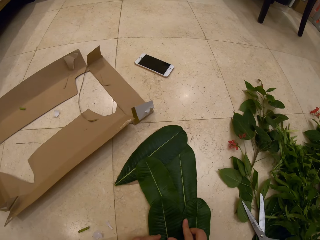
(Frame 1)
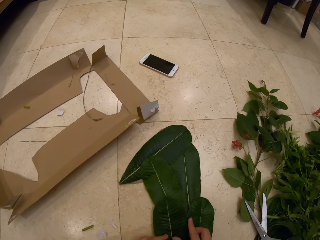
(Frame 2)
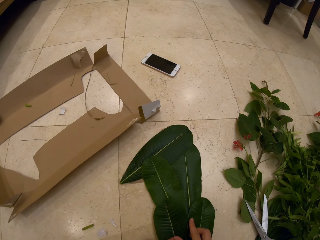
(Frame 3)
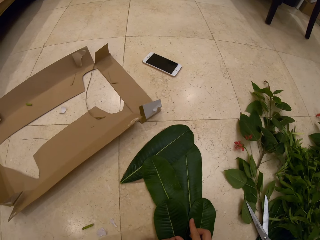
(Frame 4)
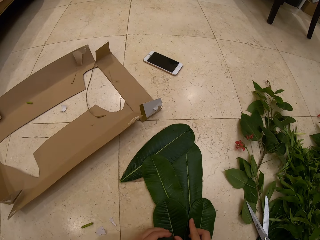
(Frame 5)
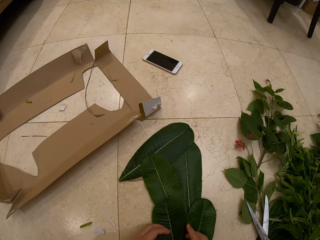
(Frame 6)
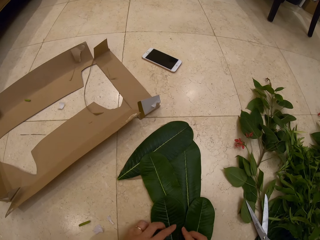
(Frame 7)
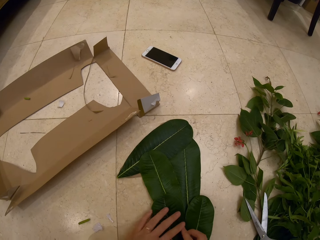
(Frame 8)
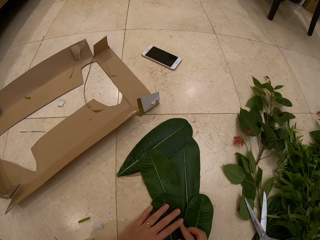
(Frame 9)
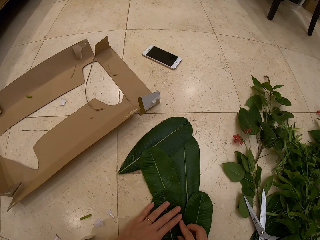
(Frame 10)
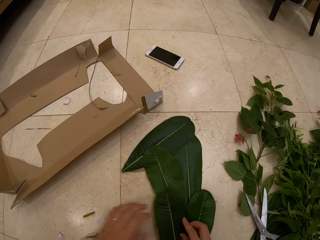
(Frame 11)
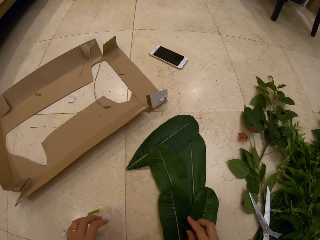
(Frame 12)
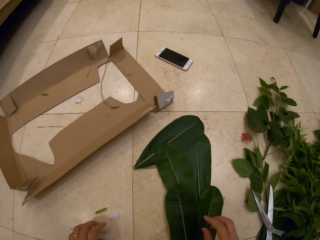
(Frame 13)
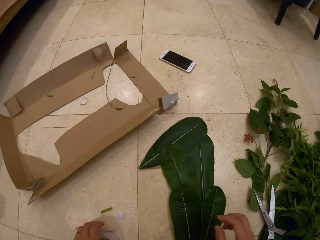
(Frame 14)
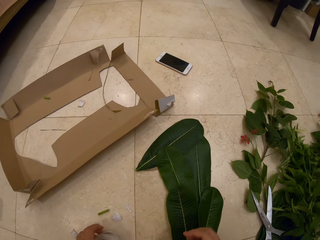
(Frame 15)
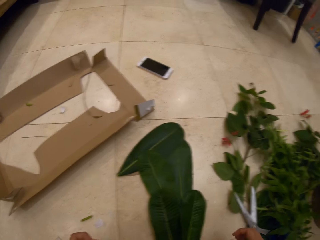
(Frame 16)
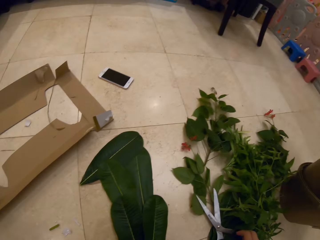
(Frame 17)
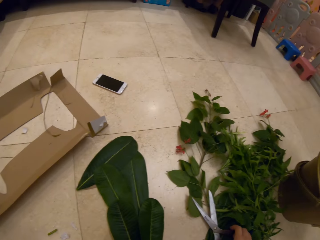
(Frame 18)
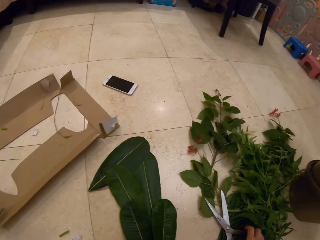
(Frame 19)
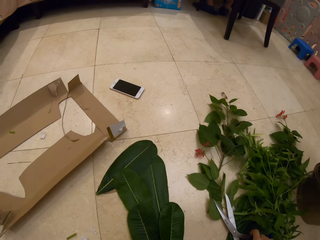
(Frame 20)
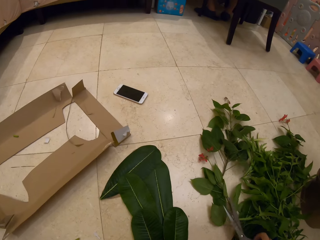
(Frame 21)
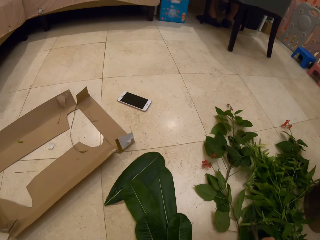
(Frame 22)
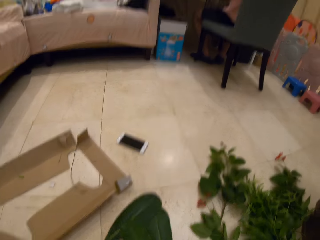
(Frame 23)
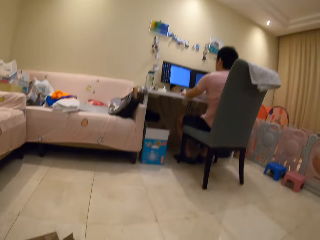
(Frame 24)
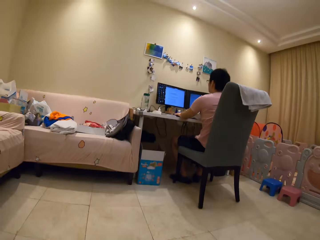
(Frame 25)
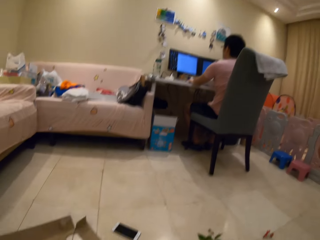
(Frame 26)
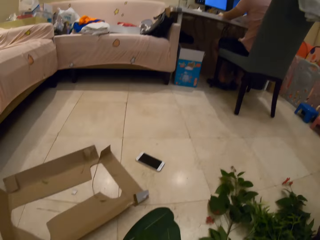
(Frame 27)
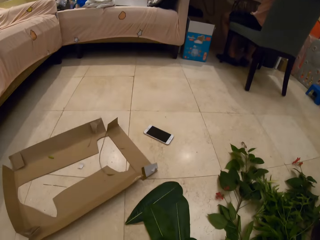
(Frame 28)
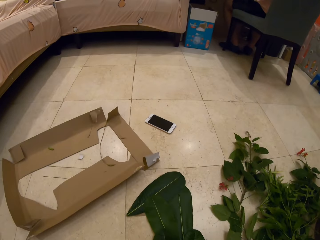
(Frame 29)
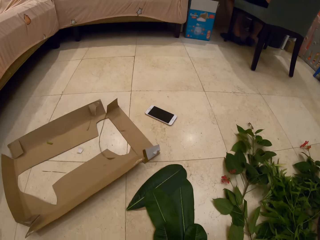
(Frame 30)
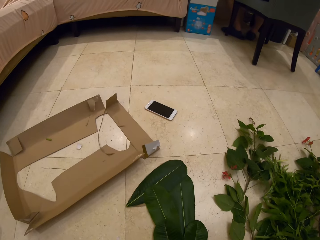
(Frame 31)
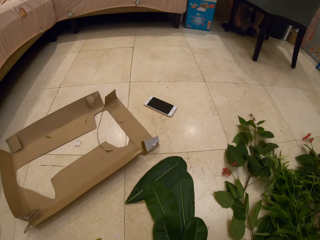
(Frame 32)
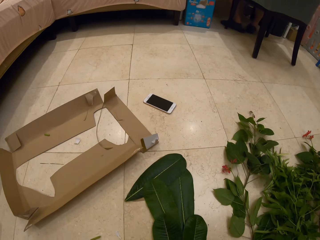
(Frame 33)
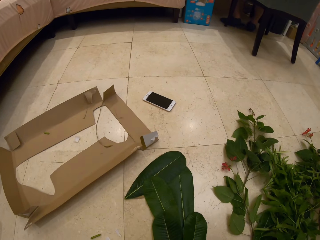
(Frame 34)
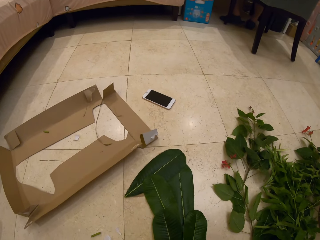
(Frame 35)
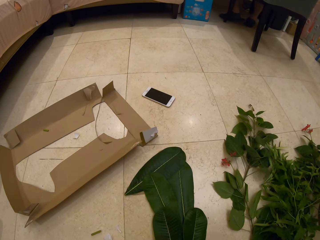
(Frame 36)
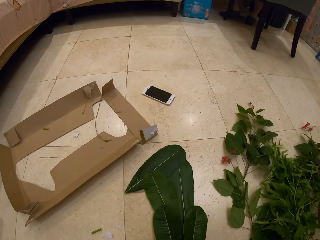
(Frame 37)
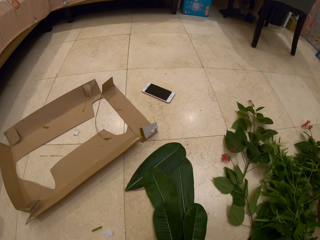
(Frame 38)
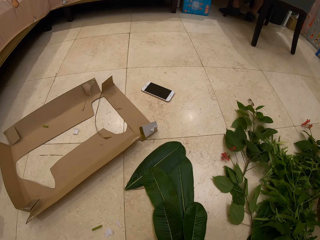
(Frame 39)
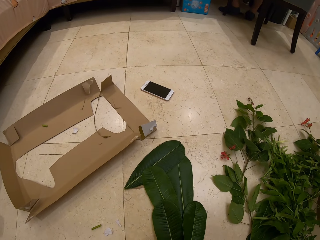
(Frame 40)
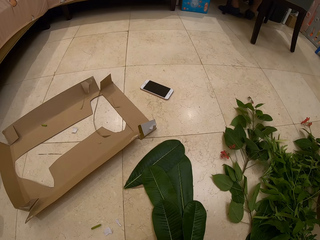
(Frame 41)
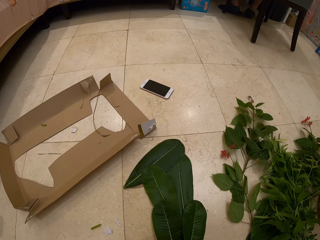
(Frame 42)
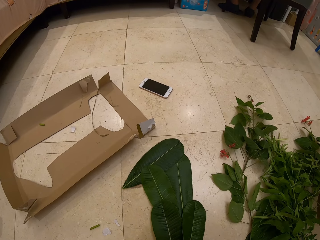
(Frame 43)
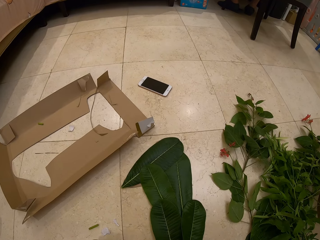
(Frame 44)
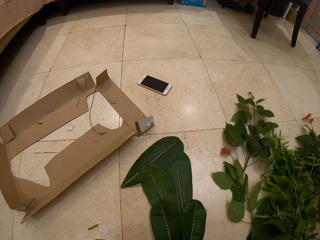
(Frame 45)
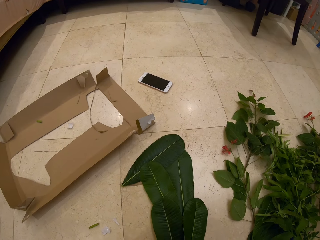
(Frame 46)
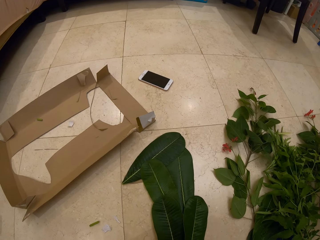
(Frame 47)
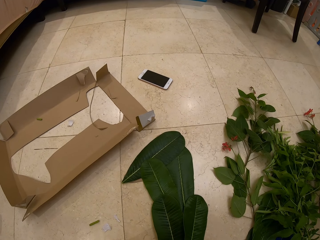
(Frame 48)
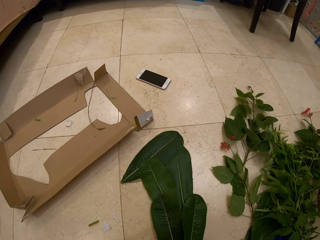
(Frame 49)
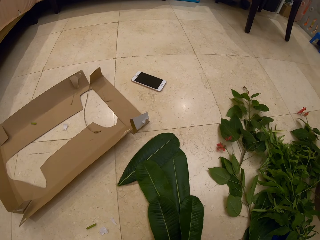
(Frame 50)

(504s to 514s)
The camera wearer arranges the leaves. They pick up a pair of scissors. They look at a person. They look at the leaves on the floor.

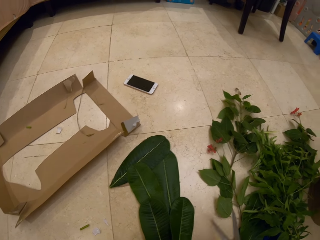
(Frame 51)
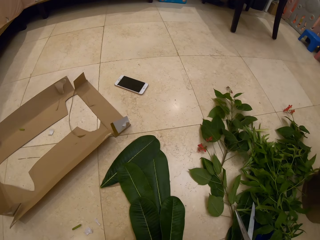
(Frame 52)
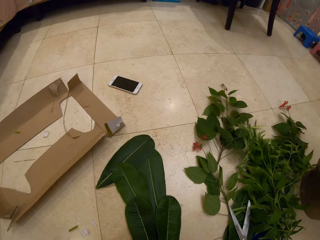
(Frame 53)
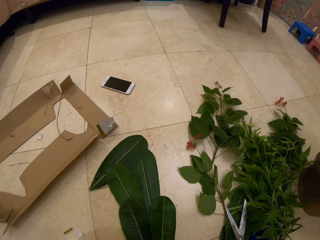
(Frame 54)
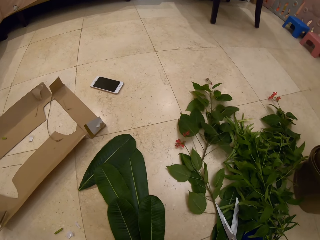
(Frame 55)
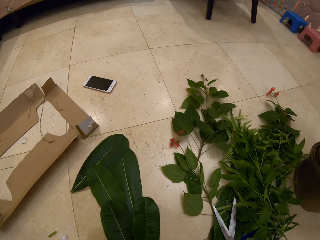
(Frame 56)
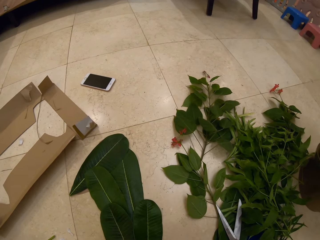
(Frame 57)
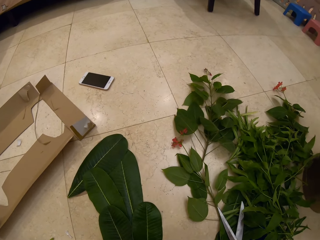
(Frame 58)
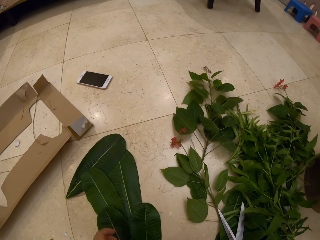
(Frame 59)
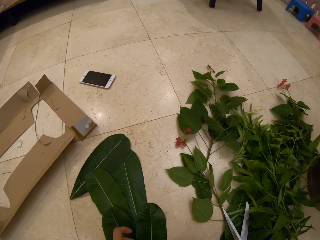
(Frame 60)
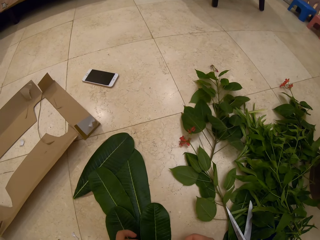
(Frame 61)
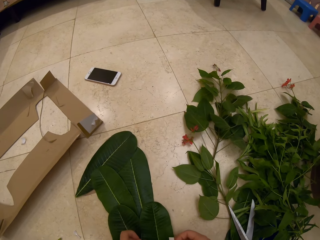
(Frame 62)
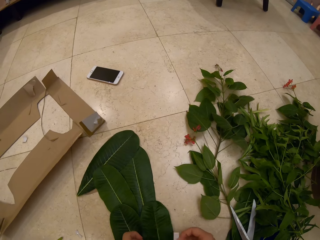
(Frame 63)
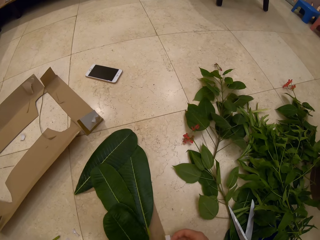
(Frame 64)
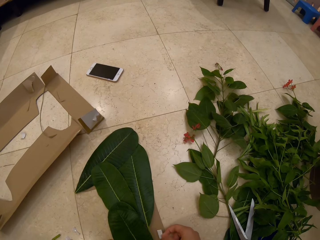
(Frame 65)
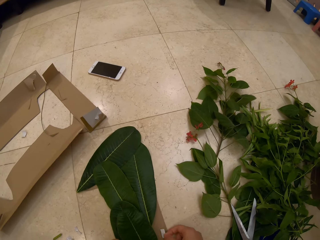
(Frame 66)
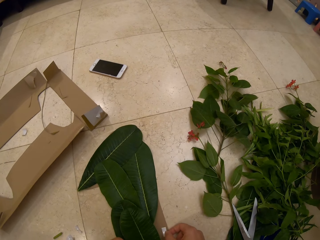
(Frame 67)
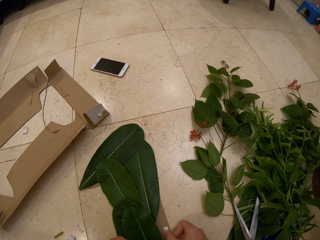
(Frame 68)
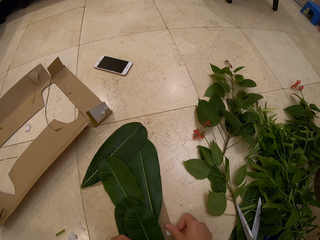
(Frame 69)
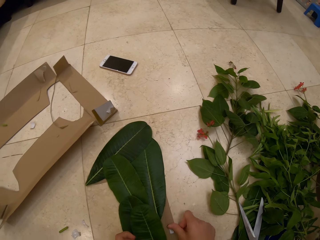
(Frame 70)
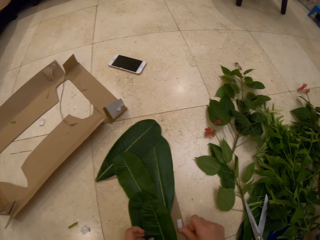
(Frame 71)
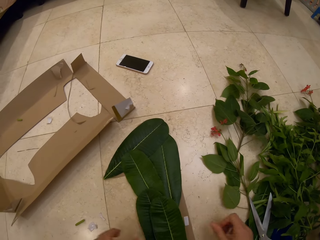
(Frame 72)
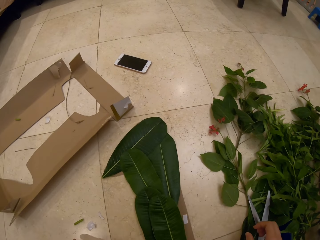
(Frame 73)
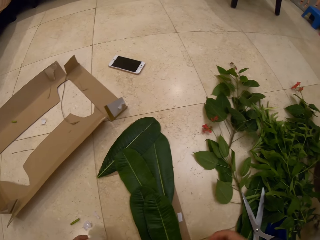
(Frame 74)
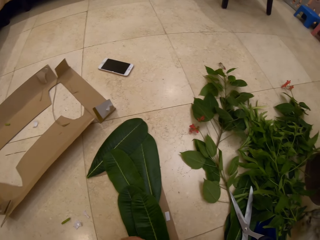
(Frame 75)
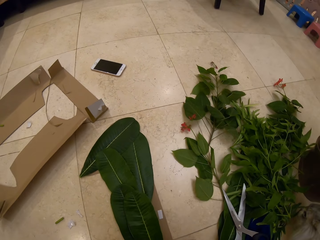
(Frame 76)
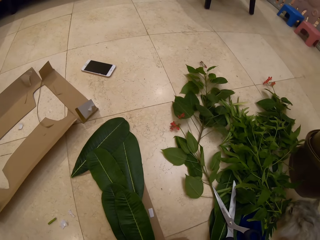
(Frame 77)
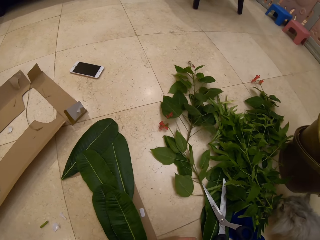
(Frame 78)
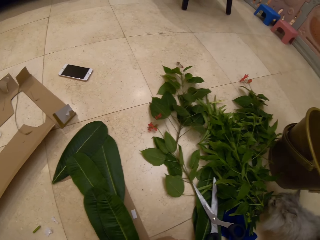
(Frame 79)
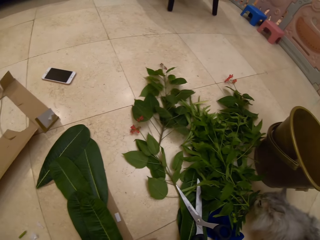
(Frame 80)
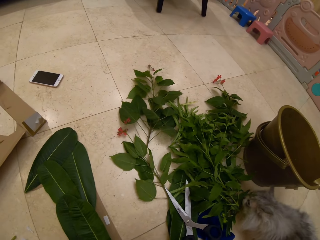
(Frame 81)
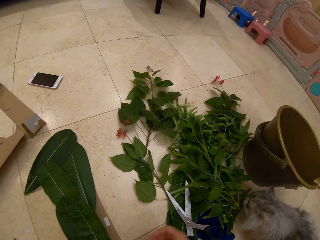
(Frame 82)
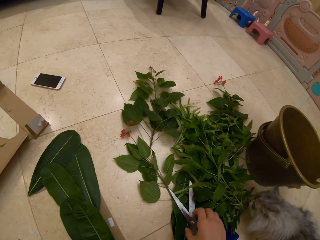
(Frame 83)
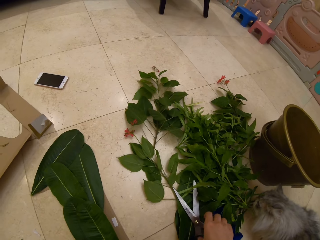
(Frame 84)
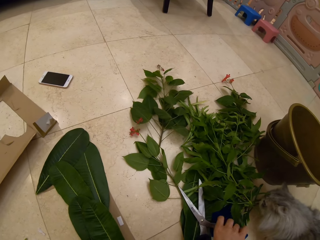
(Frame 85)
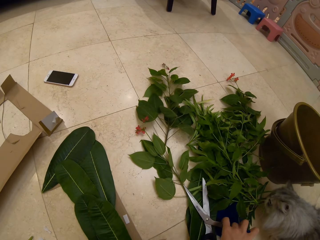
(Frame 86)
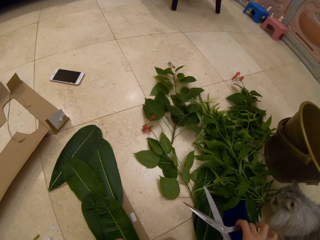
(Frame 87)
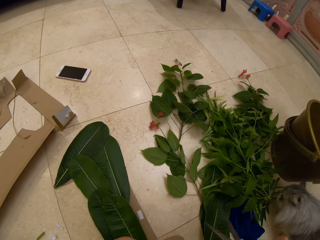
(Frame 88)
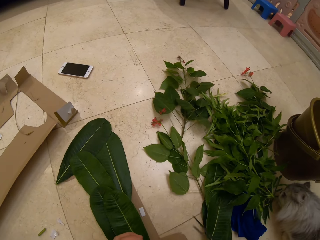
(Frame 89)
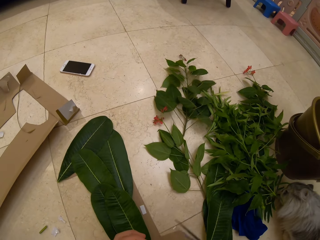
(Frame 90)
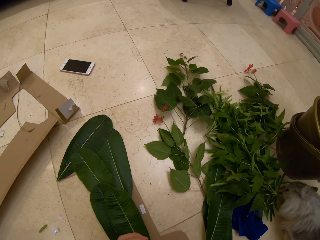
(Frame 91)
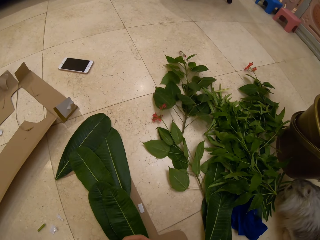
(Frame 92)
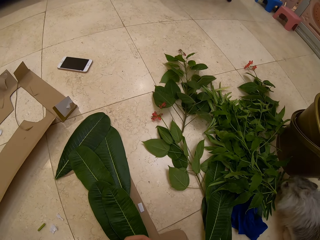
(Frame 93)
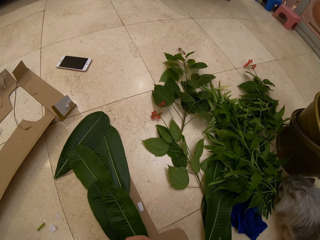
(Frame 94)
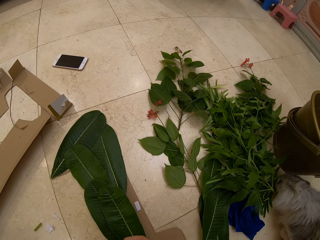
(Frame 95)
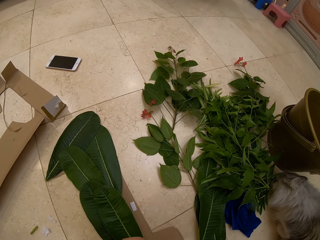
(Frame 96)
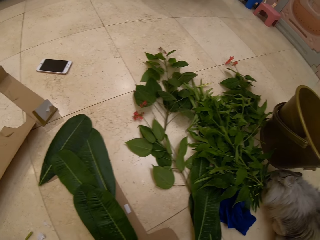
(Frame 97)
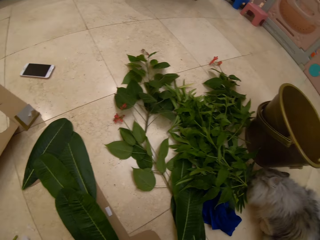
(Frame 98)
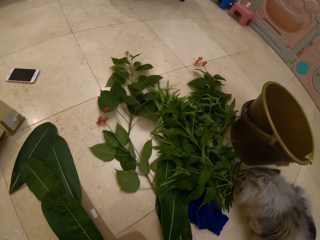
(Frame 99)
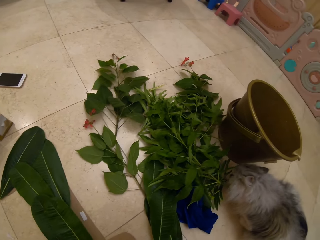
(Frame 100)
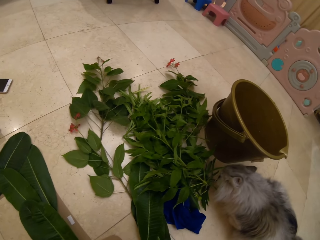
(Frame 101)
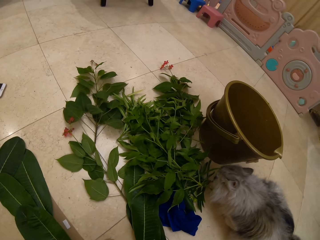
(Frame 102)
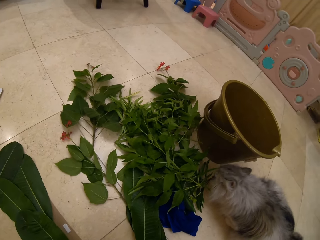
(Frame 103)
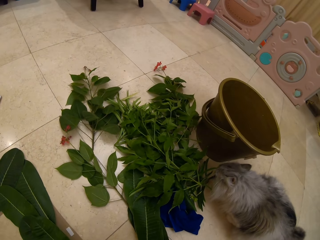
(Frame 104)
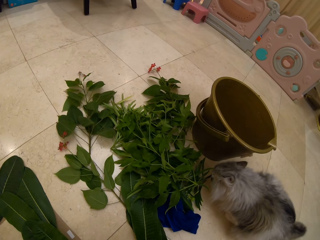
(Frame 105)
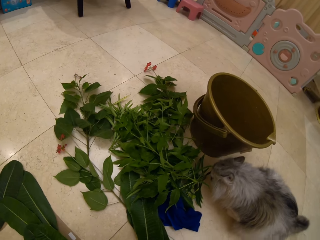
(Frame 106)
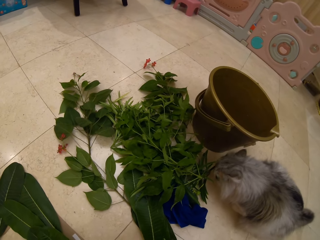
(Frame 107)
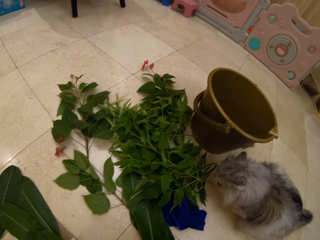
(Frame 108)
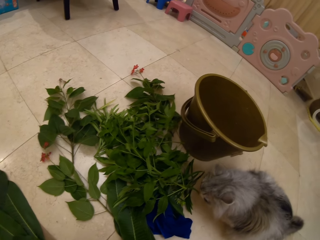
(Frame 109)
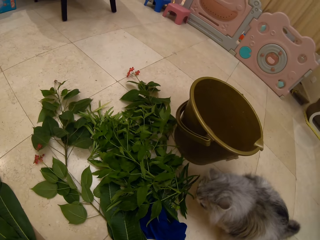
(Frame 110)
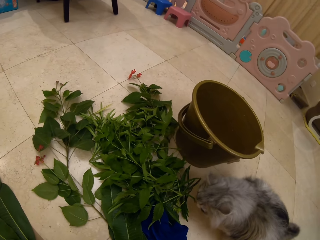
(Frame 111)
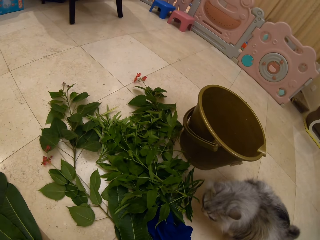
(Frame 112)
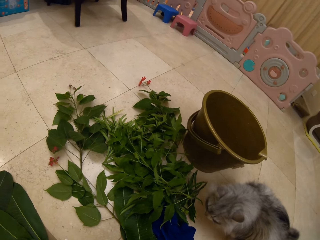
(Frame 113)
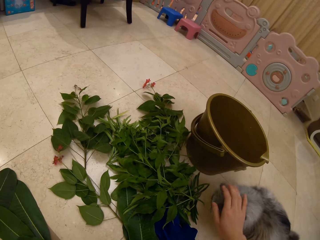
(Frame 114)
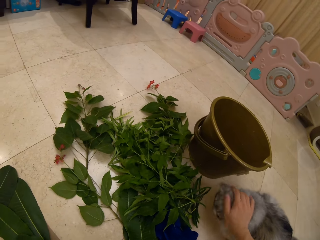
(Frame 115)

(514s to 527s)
The camera wearer drops the pair of scissors. They stick the paper glue on the cardboard. They pick up the pair of scissors. They look at the cat.
